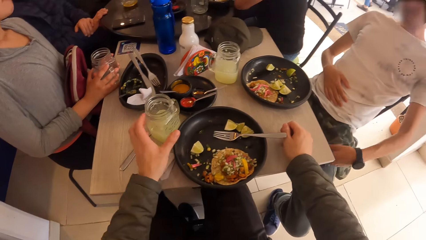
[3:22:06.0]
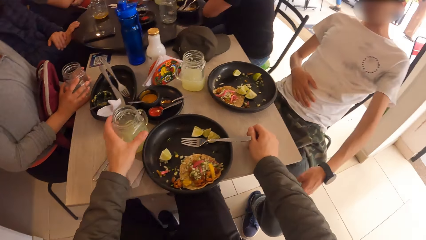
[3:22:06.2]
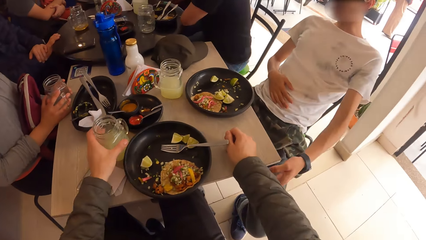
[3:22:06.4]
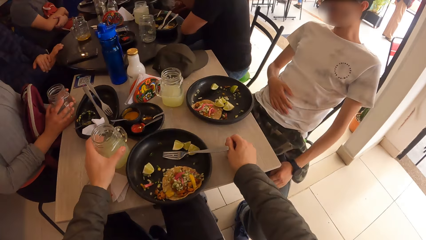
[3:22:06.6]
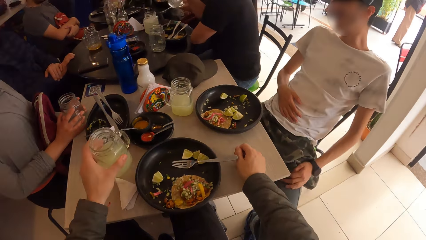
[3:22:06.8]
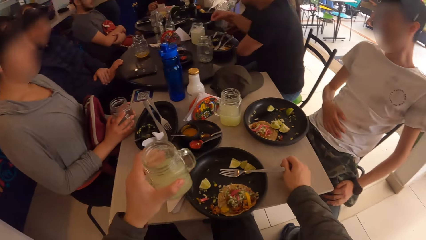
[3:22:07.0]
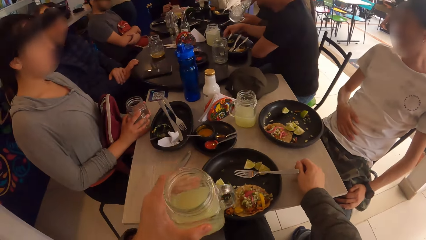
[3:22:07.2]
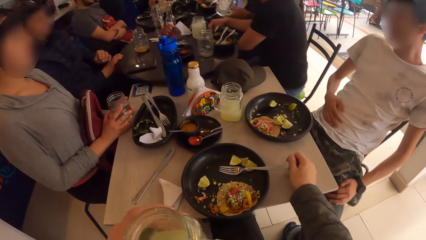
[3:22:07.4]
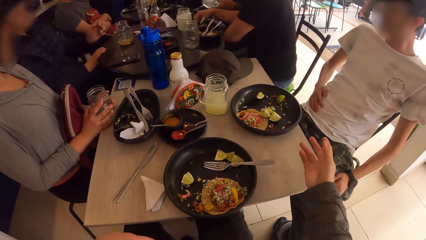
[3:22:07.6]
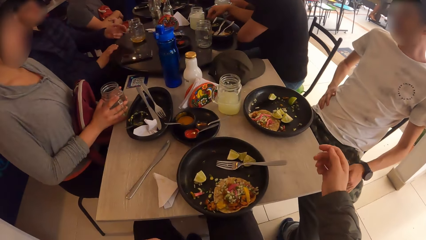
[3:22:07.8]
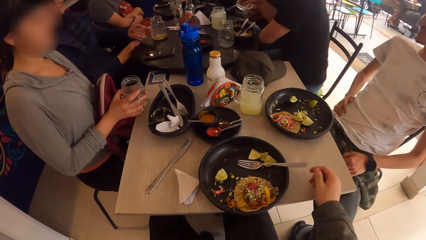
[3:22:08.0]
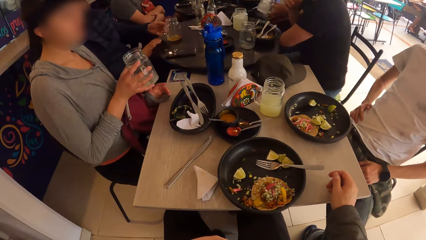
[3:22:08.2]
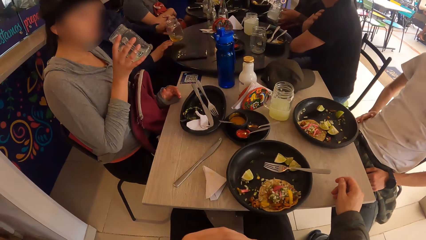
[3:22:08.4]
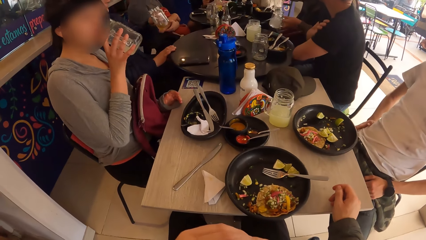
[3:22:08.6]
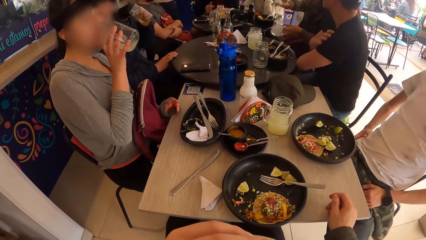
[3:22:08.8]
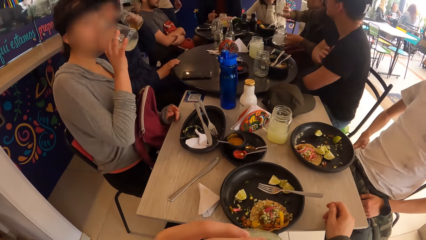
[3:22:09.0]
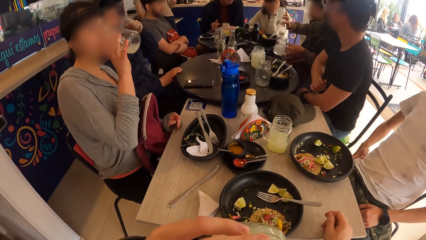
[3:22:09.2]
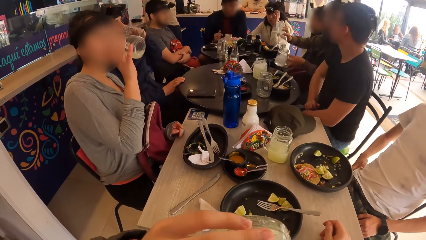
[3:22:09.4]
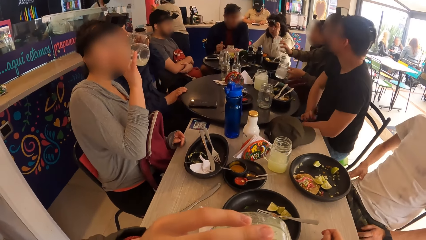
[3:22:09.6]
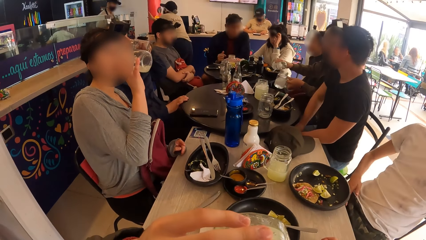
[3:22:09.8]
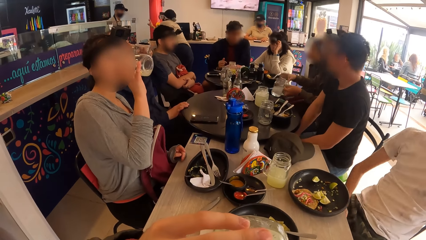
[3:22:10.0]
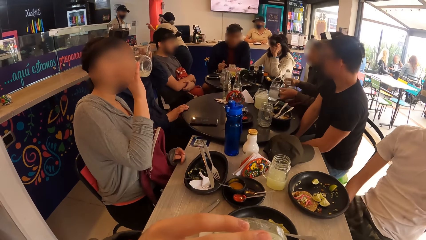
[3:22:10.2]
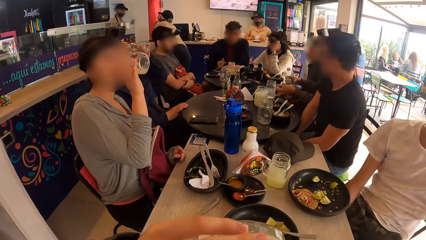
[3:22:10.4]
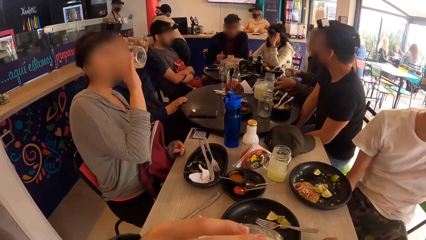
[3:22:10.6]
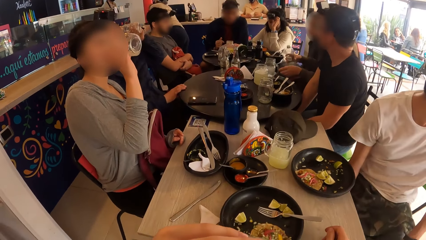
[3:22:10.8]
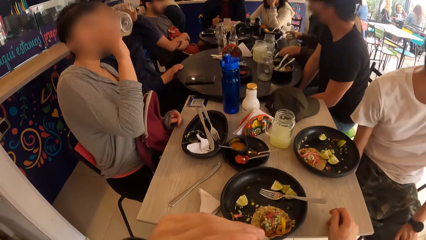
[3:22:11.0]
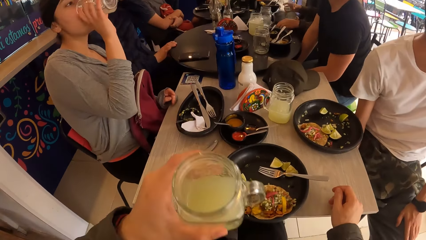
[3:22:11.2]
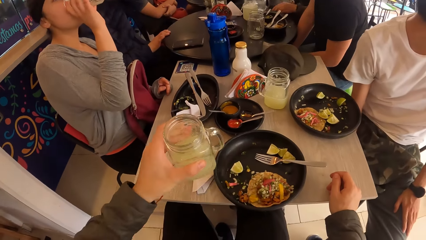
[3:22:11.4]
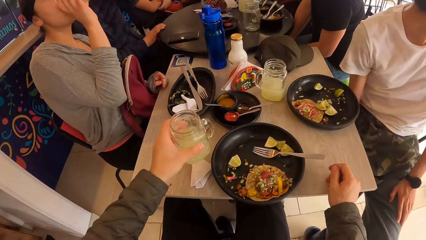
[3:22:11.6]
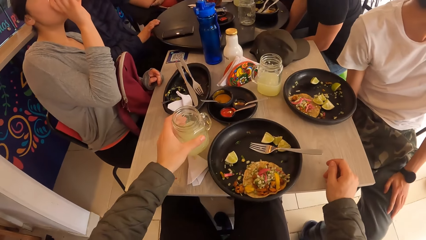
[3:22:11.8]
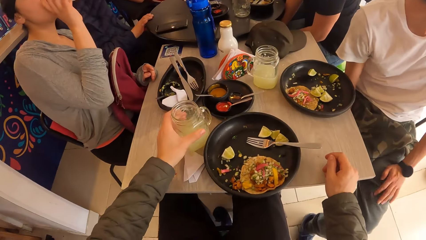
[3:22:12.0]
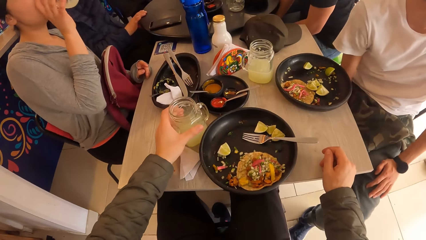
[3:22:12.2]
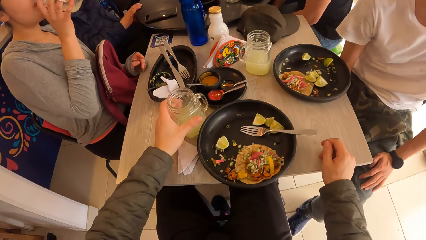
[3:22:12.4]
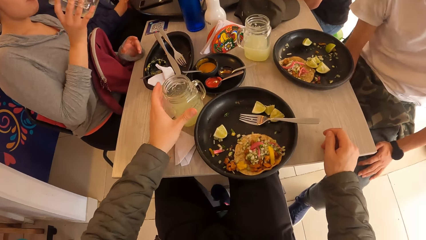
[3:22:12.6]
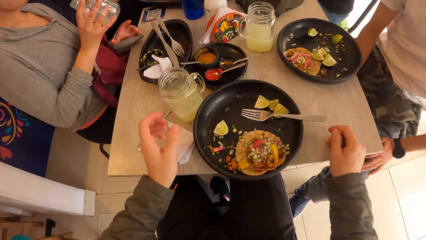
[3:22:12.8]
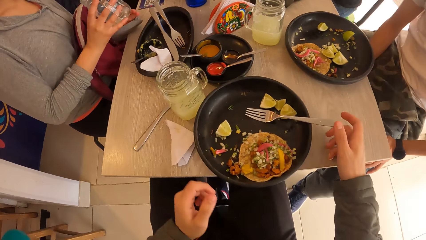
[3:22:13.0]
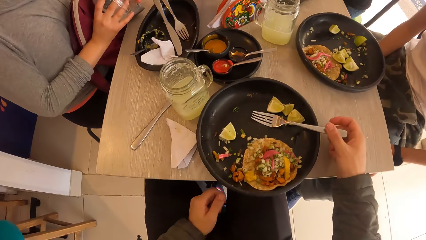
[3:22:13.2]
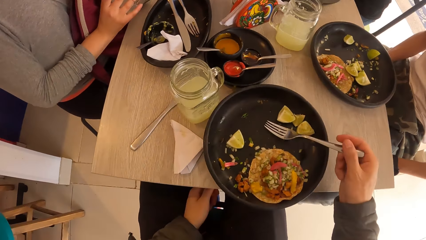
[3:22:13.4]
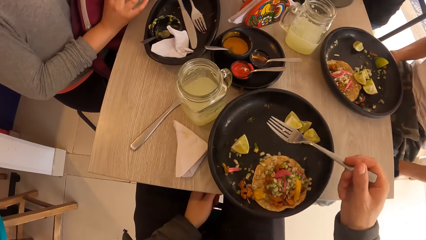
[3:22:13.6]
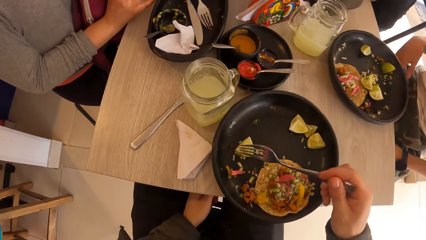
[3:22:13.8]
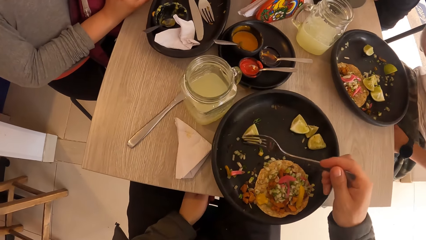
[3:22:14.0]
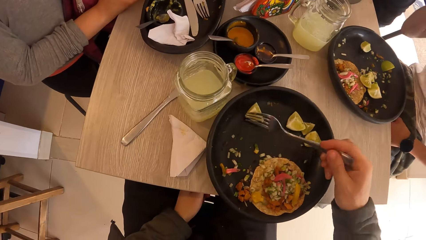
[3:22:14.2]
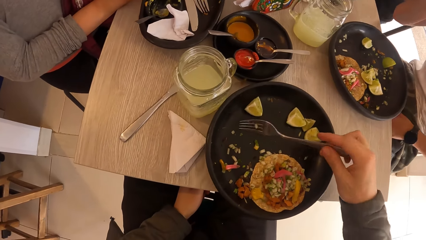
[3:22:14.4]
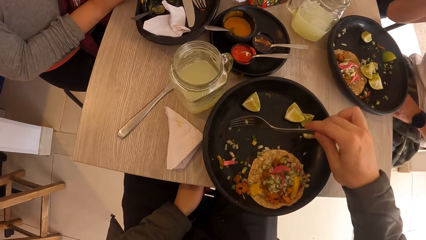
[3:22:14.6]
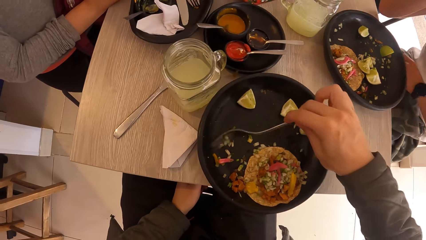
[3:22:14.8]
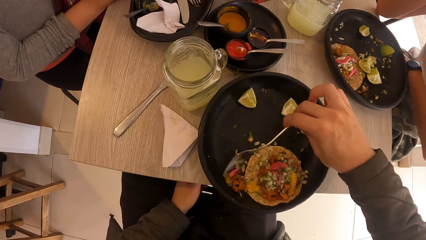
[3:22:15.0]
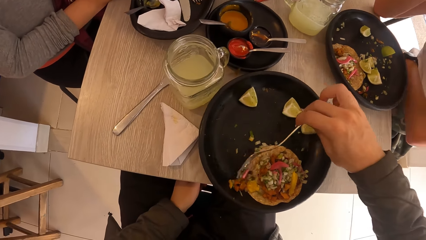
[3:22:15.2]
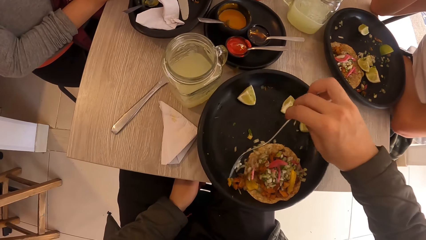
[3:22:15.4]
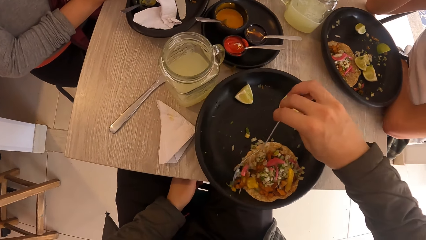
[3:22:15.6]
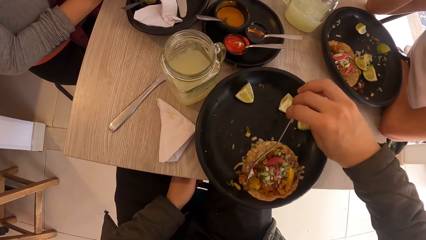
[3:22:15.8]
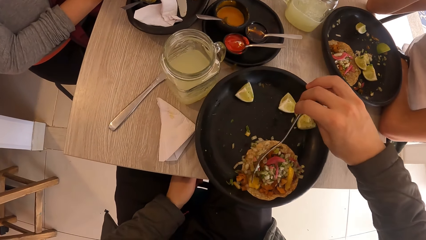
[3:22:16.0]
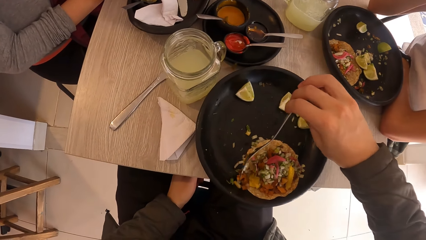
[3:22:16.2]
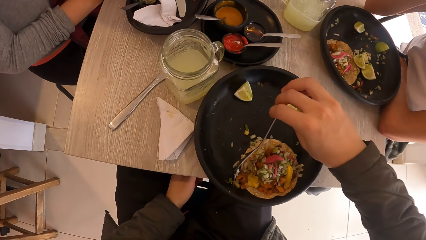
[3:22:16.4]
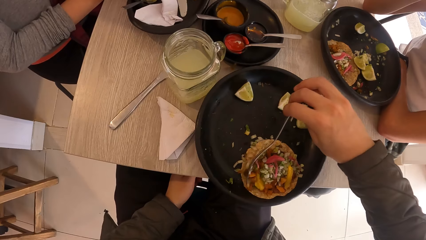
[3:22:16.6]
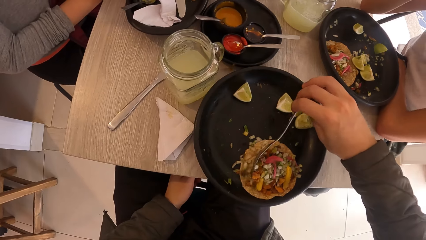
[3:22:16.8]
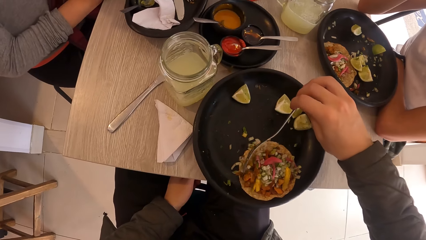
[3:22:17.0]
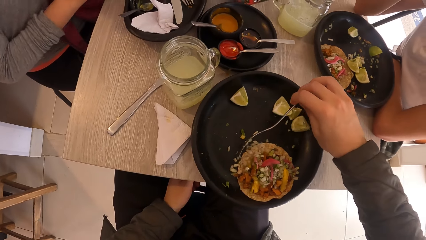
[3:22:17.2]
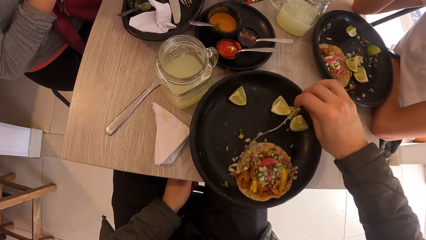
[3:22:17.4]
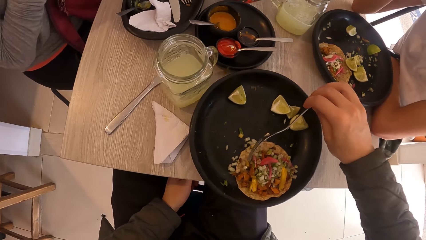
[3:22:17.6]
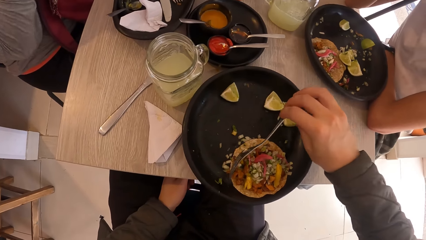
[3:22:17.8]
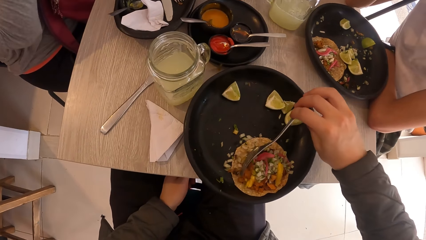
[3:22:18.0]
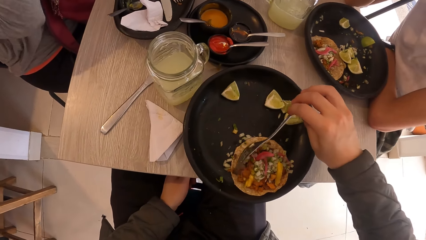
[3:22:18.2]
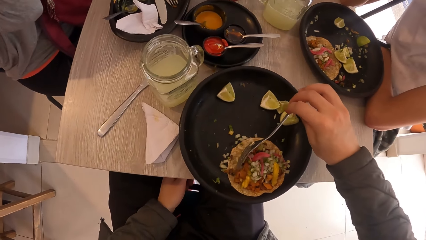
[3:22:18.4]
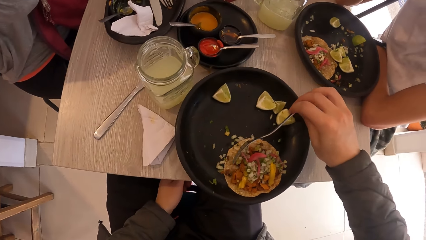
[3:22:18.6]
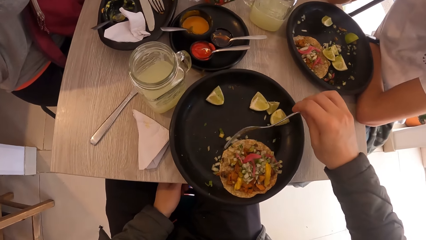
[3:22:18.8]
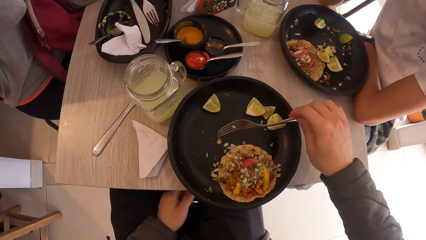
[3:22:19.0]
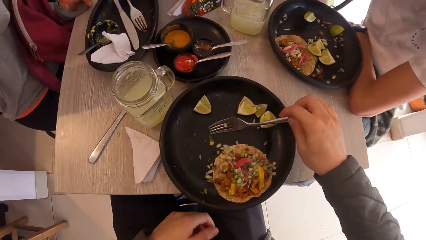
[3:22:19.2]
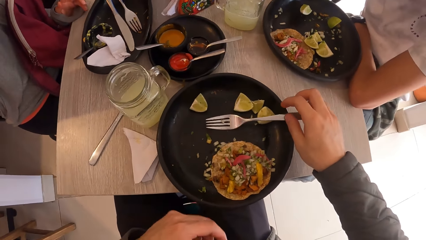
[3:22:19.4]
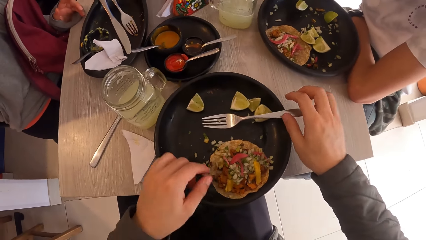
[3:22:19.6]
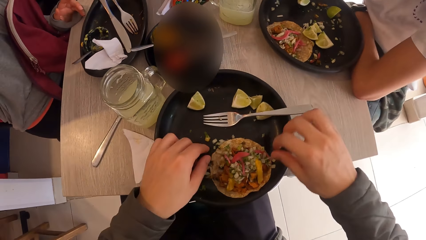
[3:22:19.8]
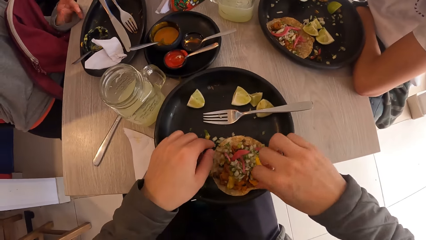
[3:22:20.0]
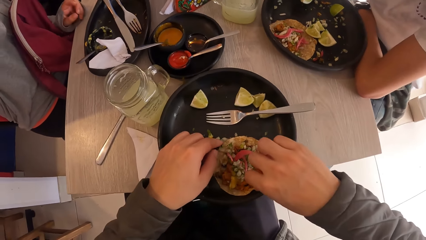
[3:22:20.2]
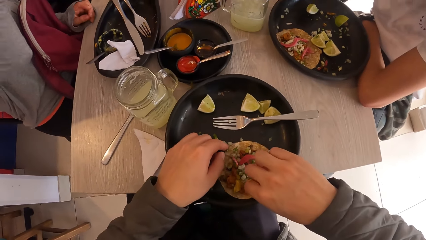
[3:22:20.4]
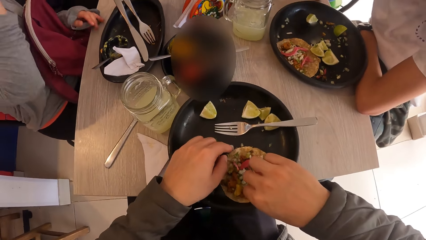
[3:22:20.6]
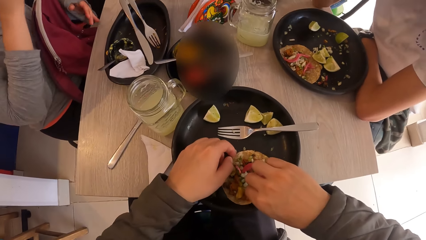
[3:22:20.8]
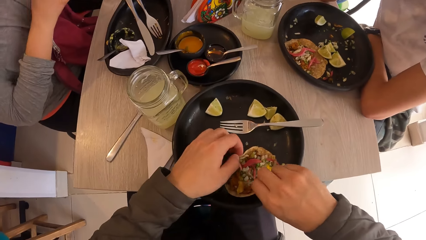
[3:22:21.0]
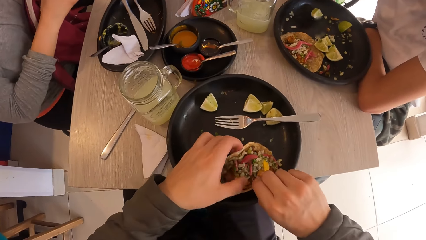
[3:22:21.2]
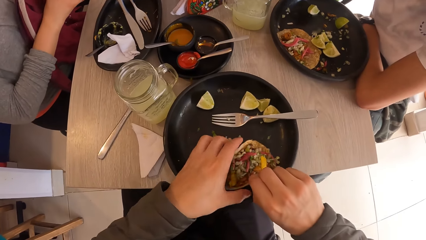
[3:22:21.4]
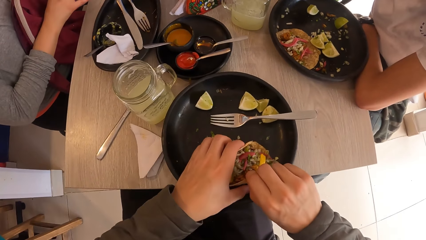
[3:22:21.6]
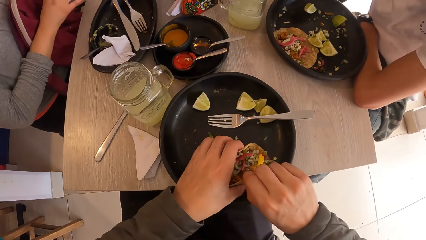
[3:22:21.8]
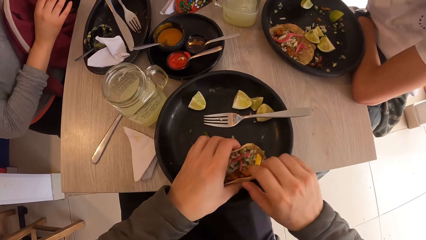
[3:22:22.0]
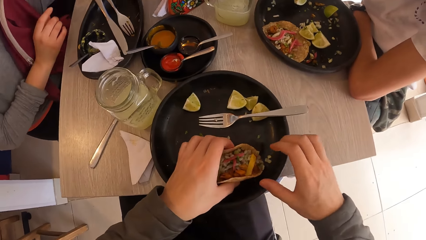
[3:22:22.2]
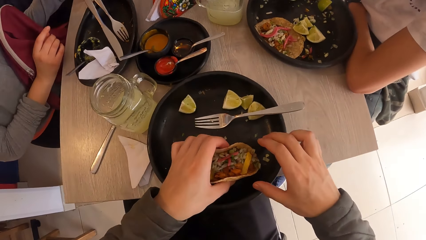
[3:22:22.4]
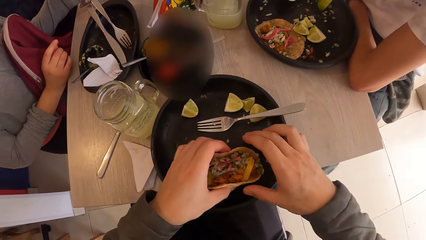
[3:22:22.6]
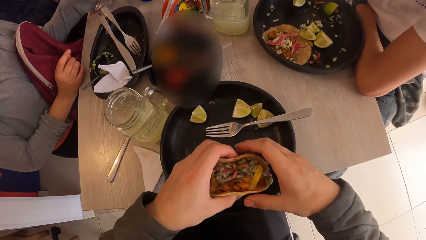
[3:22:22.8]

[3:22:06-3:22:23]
The camera wearer picks the glass of juice from the table with his left hand. A man stretches his left hand towards the camera wearer. The camera wearer drinks from the glass of juice in his left hand. He gestures at the man. A woman picks a mug of juice from the table. Another man picks a glass of juice from the table with his left hand. The woman drinks from the glass of juice in her right hand. Another woman pours juice from a bottle in her right hand into the glass cup in her left hand. The other man drinks from the glass of juice in his left hand. The other woman drops the glass of juice in her left hand on the table. The camera wearer drops the glass of juice in his left hand on the table. He picks the fork from the plate with his right hand. The first woman drops the glass of juice on the table with both hands. The camera wearer holds the fork with his right hand. He moves the diced lime in the plate with the fork in his right hand. He scrapes diced veggies in the plate into the taco with the fork in his right hand. He drops the fork in his right hand in the plate. He wraps the taco in the plate with both hands. He holds the taco with both hands. He picks the taco from the plate with his left hand.
